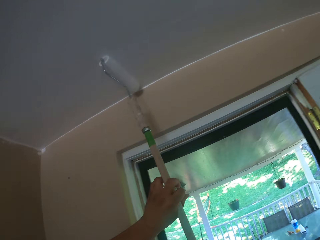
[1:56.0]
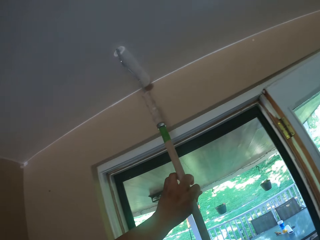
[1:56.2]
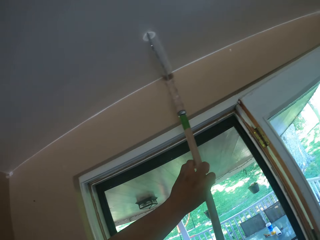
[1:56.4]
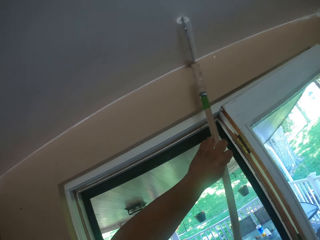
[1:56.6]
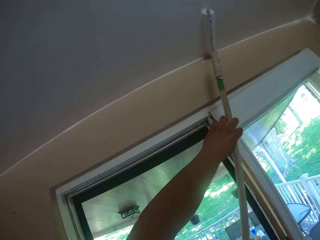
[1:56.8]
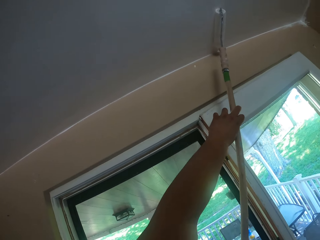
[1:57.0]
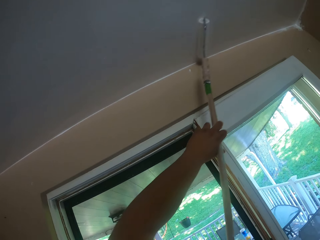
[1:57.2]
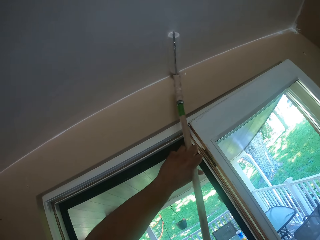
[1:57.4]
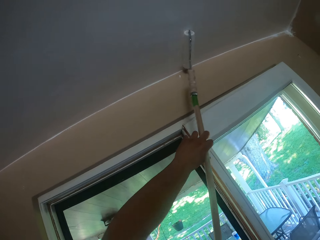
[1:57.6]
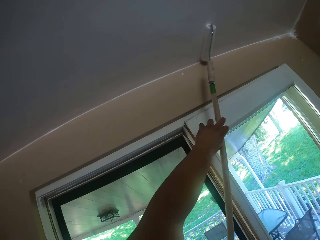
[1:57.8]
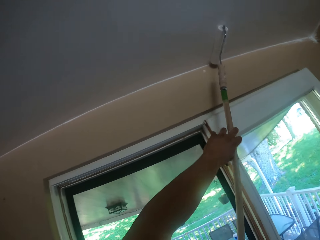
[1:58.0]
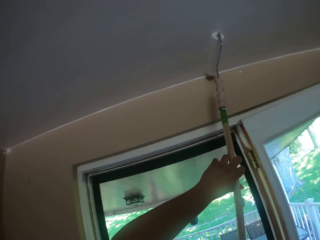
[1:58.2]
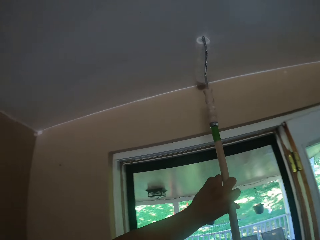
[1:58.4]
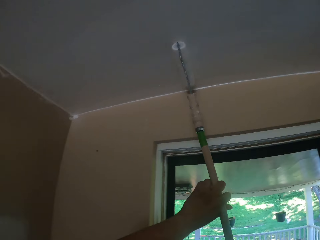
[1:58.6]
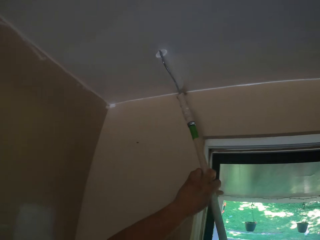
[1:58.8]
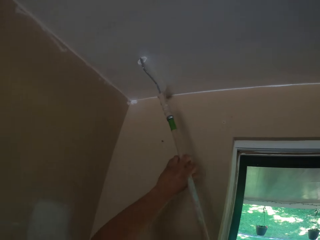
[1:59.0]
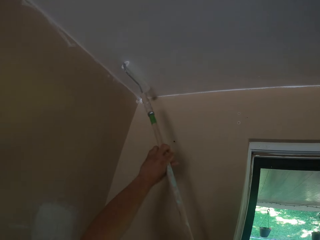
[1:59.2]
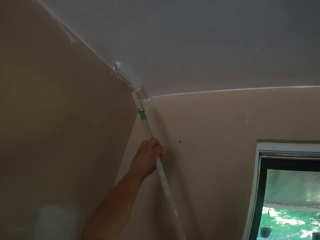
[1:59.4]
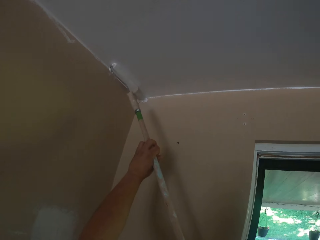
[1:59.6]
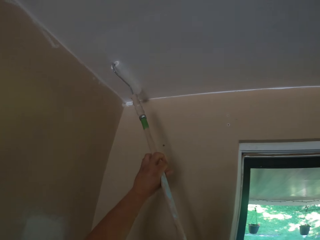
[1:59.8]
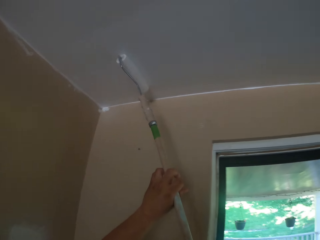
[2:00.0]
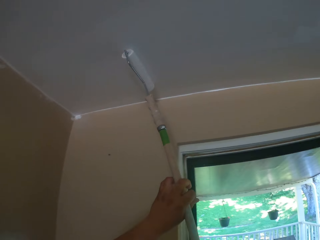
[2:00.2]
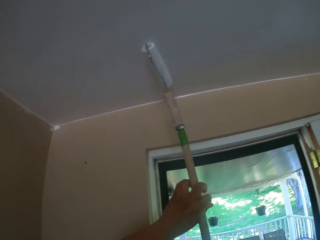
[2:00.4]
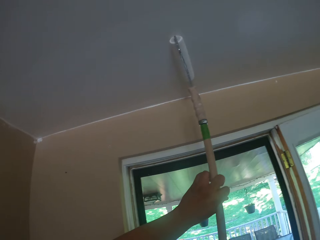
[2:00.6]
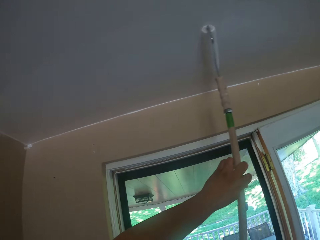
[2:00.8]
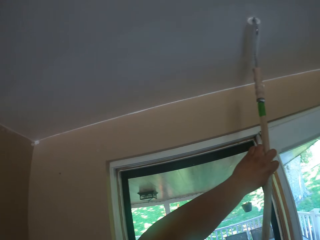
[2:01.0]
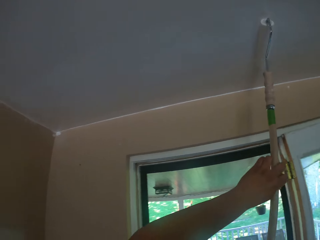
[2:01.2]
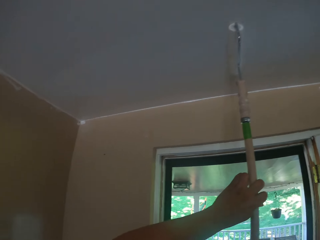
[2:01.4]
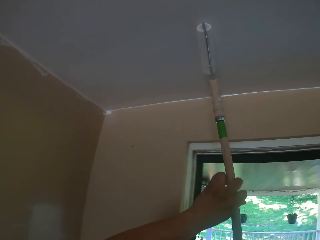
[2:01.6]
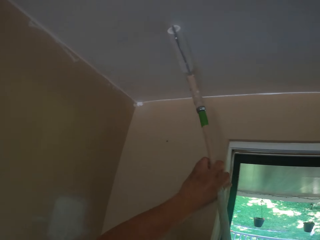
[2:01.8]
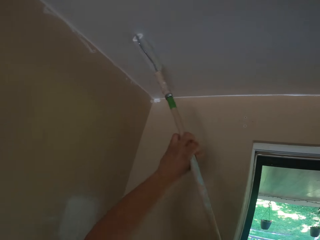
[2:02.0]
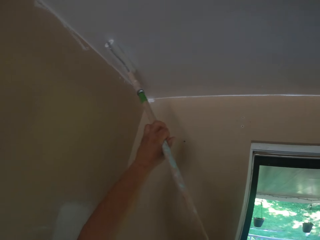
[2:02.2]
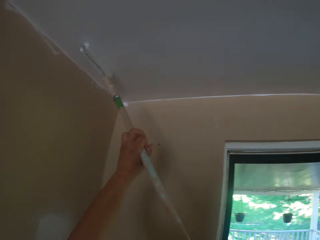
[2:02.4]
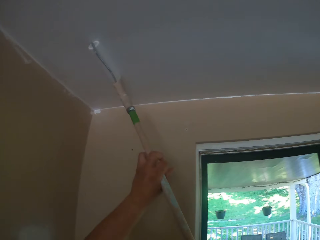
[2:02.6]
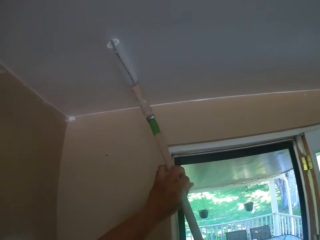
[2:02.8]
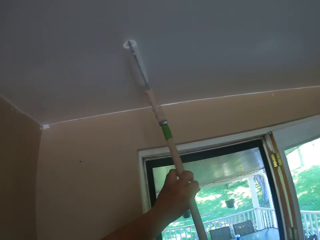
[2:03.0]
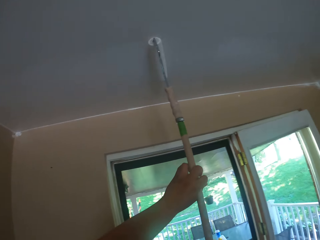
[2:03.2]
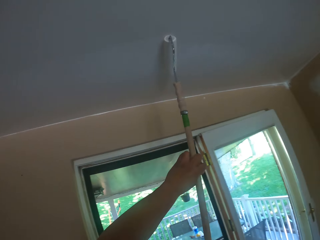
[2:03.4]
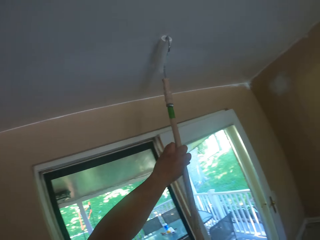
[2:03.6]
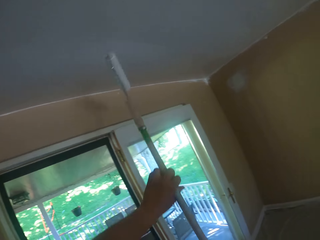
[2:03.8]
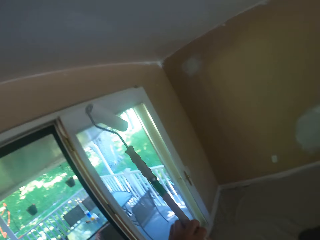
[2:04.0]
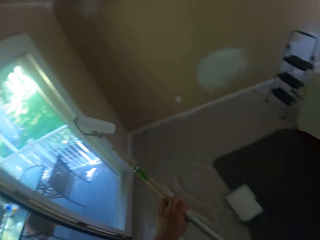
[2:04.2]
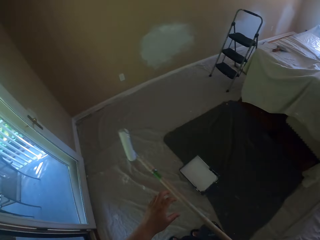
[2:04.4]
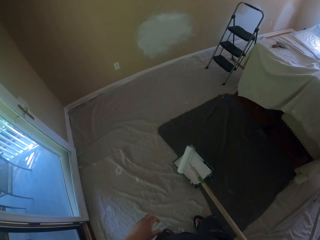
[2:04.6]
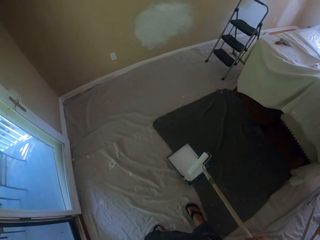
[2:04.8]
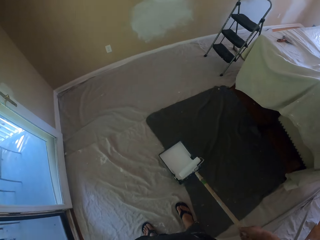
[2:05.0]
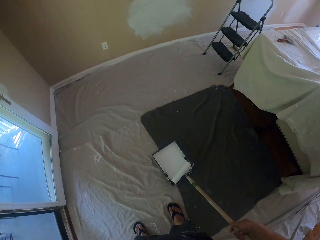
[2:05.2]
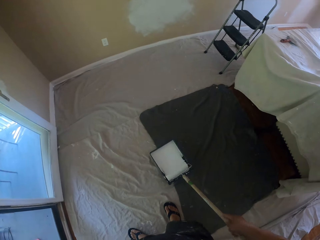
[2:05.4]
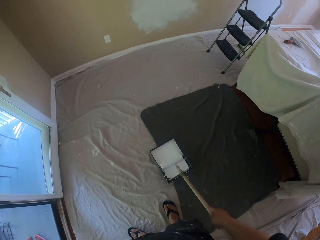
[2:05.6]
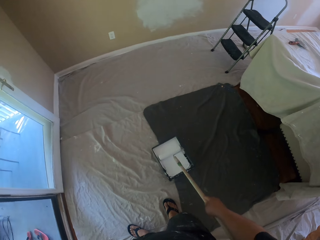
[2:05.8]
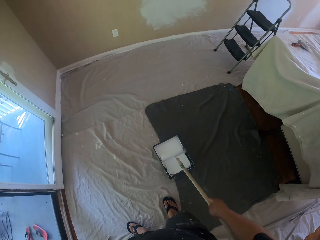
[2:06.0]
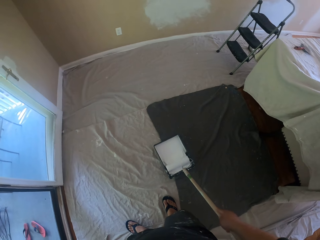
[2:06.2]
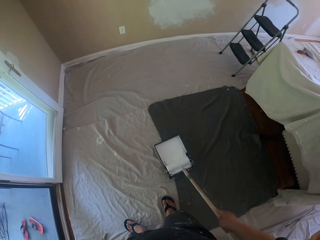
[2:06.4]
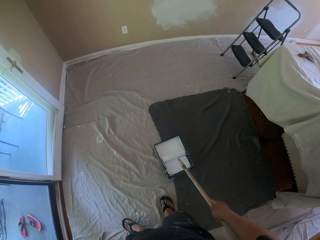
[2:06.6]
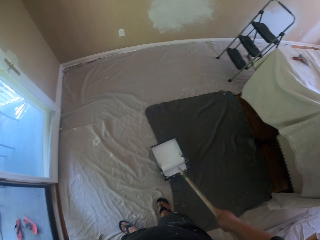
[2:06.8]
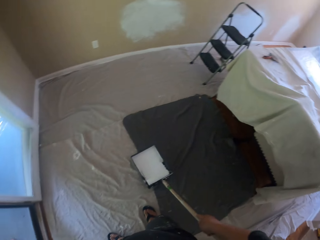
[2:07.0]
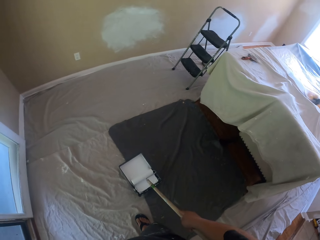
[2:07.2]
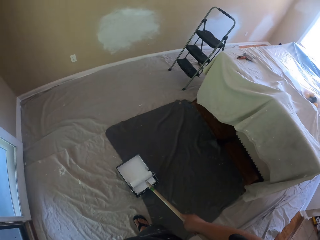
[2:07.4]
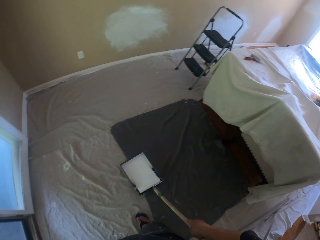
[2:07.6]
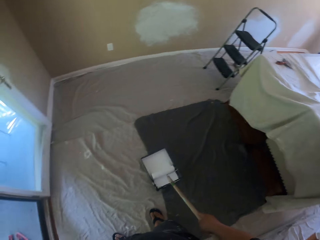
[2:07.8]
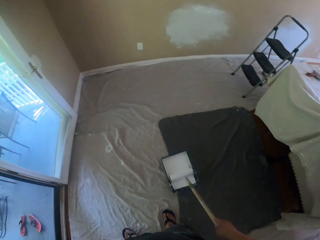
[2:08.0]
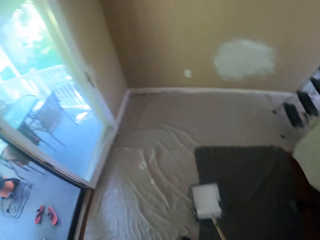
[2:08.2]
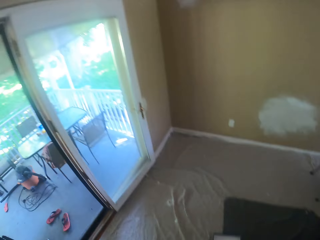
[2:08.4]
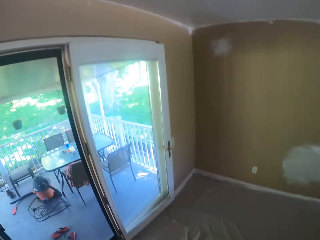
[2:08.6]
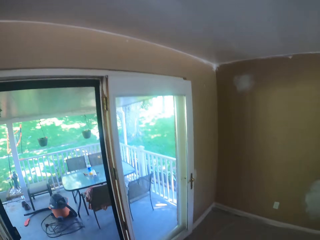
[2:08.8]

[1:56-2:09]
The camera wearer rolls the long paint roller in the paint tray.

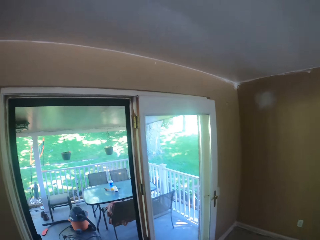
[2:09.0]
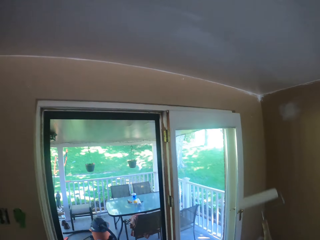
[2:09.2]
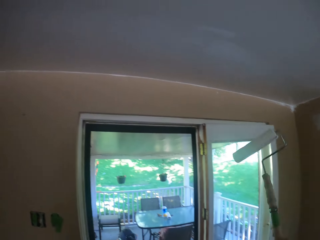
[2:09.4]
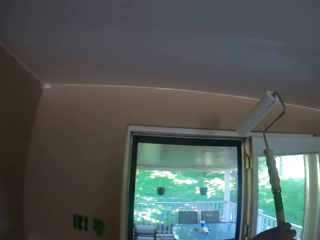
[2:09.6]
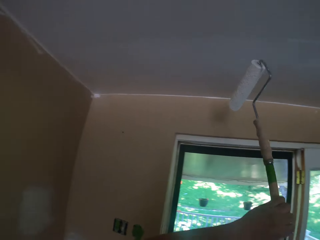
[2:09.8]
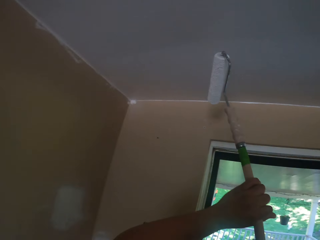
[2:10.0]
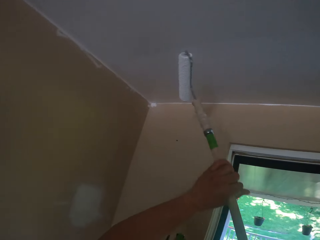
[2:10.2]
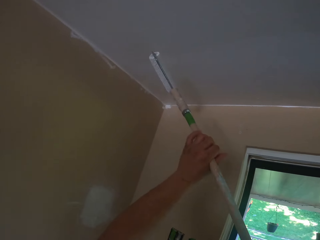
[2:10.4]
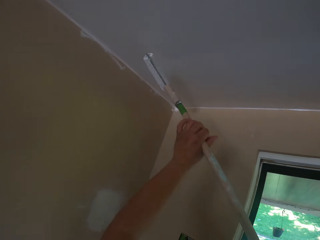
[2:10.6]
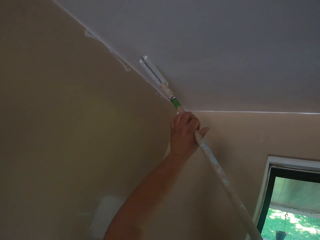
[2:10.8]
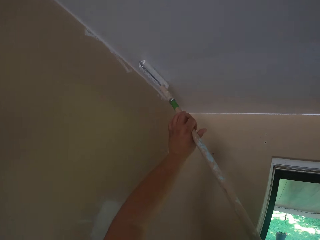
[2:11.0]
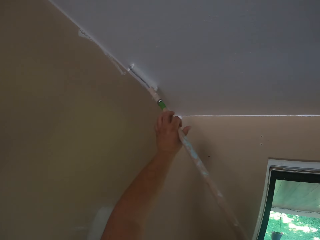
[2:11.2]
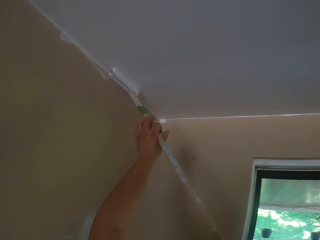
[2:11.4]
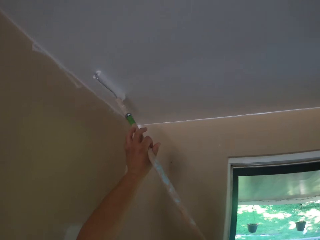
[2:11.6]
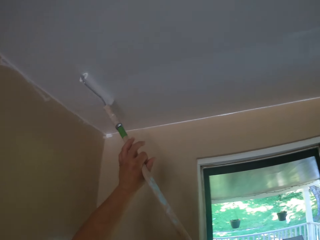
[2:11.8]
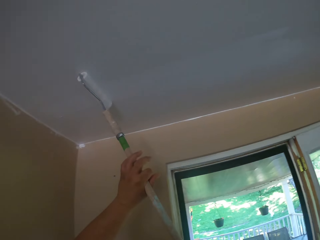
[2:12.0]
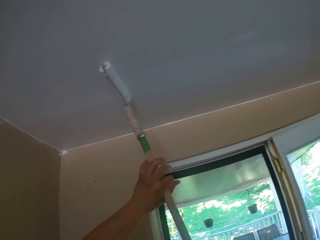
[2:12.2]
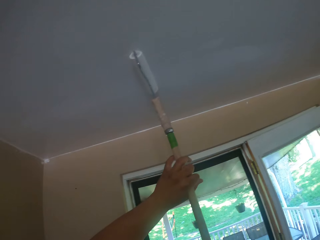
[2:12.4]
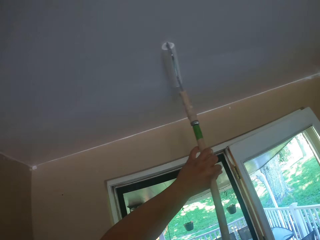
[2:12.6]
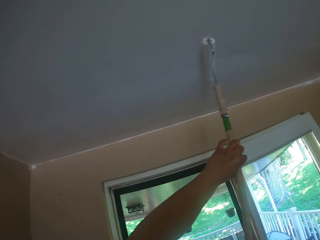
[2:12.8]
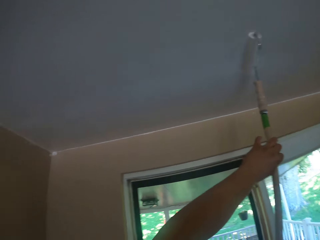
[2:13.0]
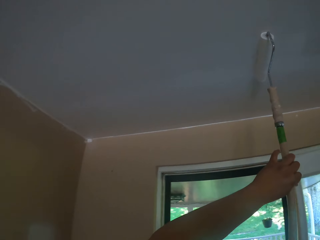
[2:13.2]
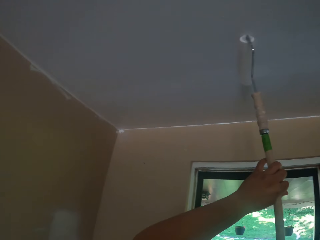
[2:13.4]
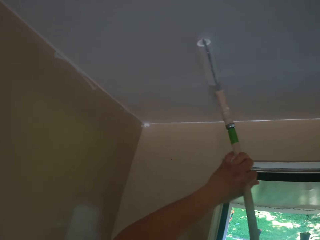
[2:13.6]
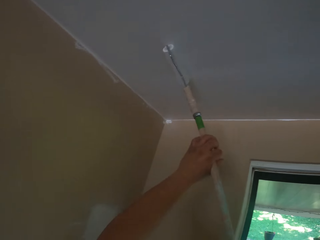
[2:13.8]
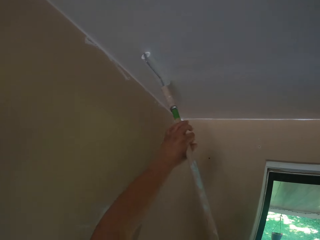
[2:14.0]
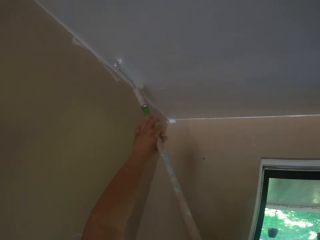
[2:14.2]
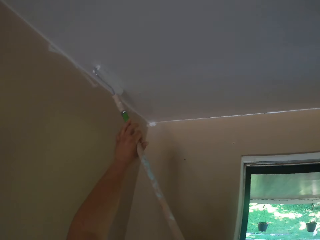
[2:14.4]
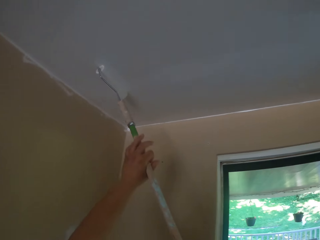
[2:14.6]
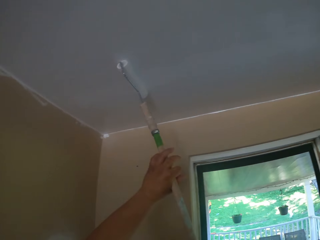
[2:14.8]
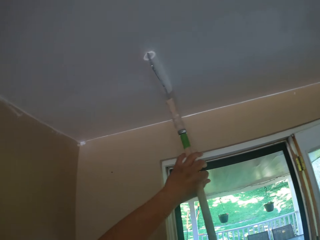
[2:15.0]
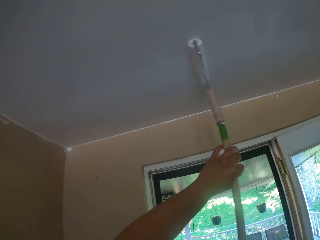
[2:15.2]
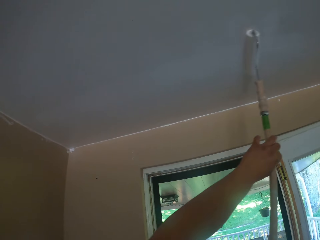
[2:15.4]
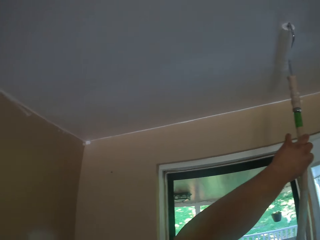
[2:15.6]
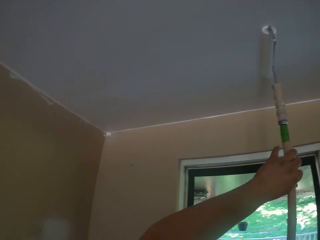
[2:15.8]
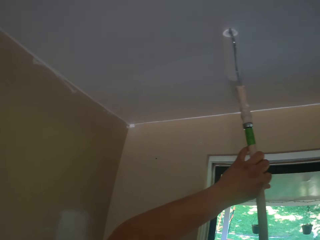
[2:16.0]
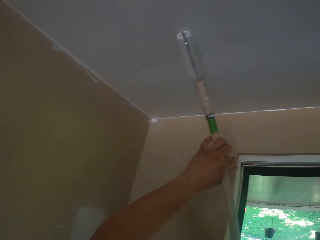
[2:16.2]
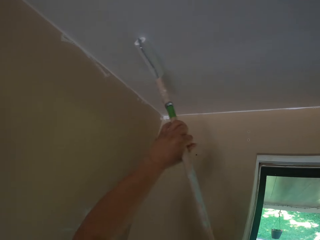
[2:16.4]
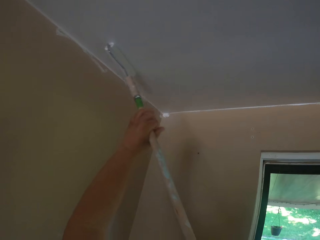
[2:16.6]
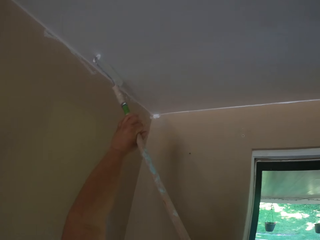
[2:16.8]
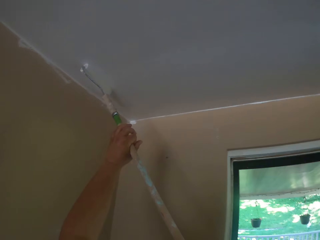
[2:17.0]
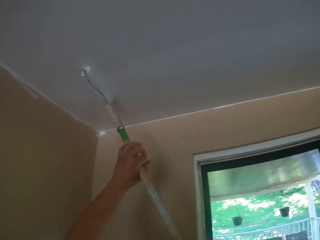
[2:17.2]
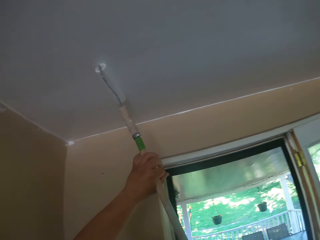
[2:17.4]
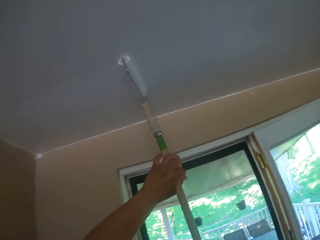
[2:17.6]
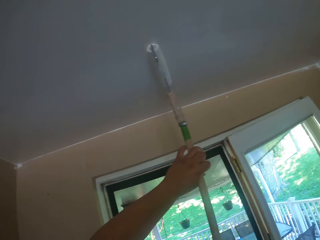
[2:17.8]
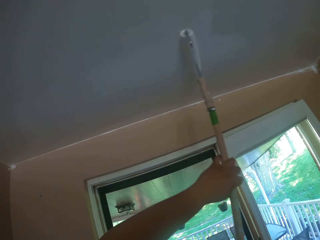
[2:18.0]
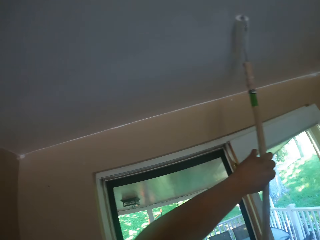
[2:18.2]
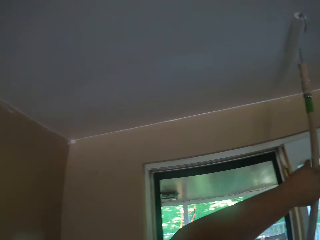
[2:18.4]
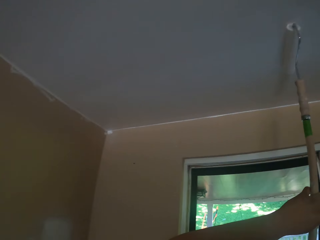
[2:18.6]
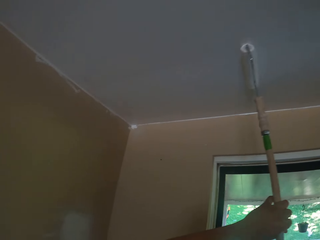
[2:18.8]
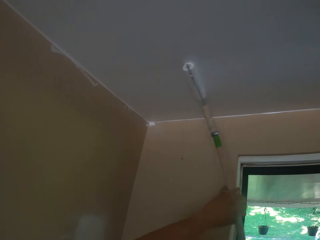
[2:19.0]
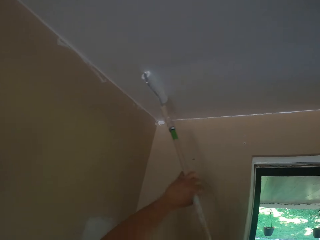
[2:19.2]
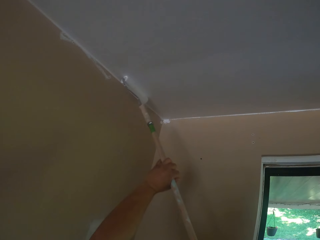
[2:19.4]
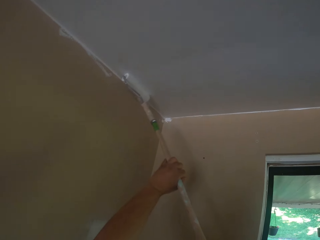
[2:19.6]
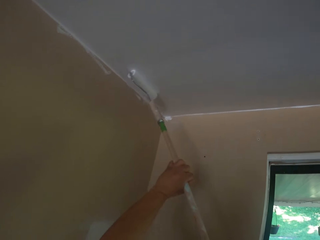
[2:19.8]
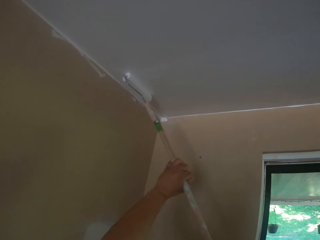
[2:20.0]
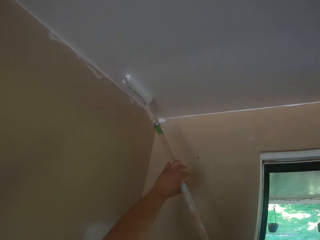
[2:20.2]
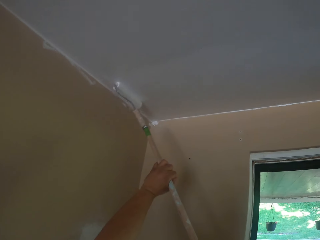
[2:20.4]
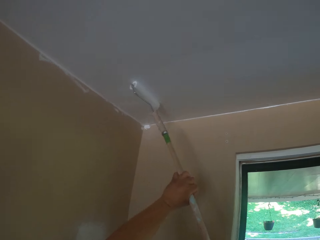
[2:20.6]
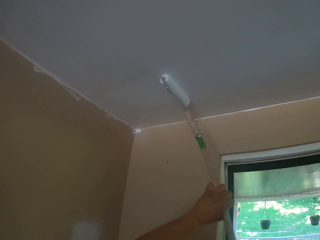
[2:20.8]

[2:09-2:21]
The camera wearer paints the ceiling of the apartment with the long paint roller.
